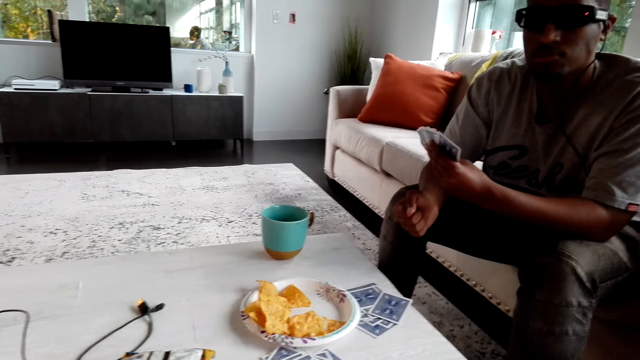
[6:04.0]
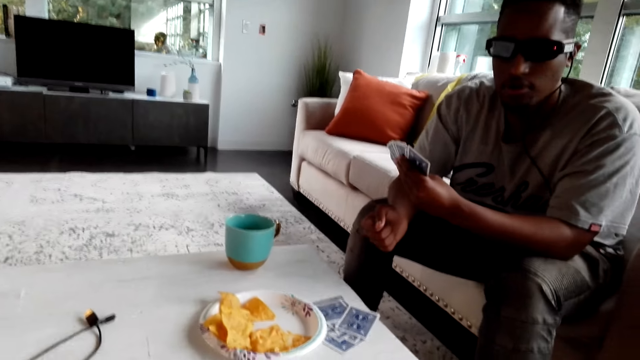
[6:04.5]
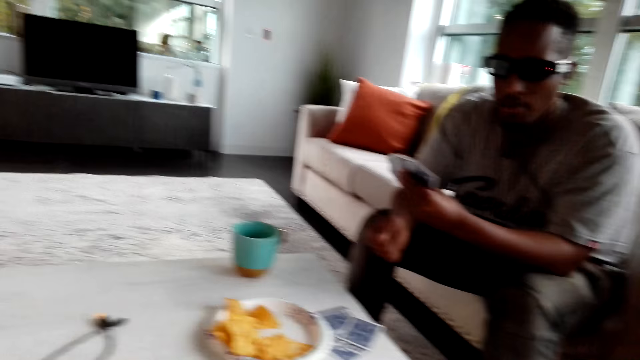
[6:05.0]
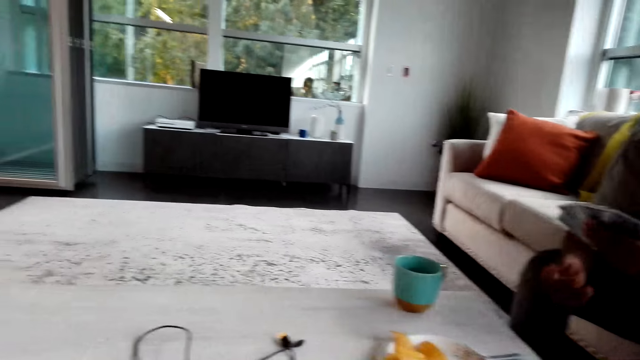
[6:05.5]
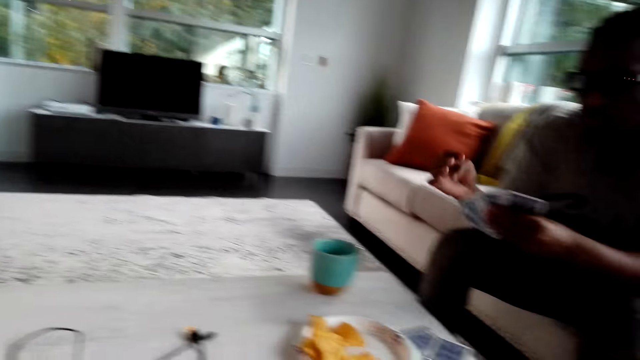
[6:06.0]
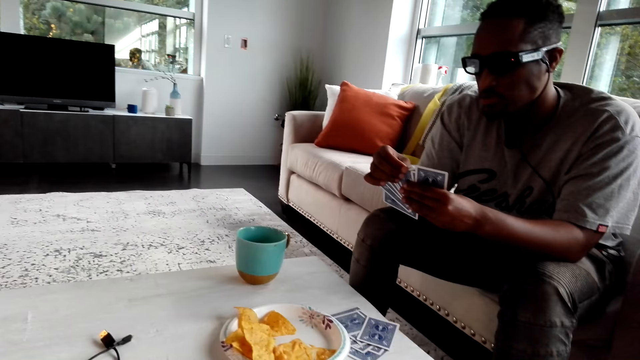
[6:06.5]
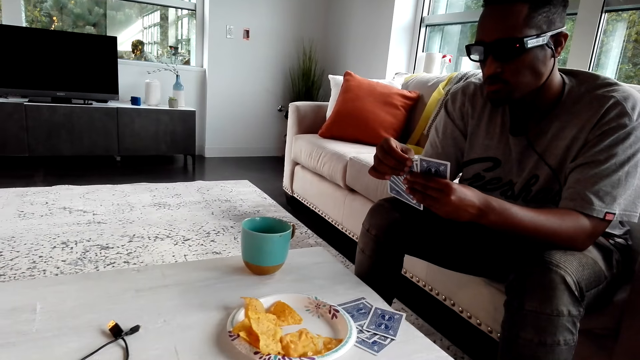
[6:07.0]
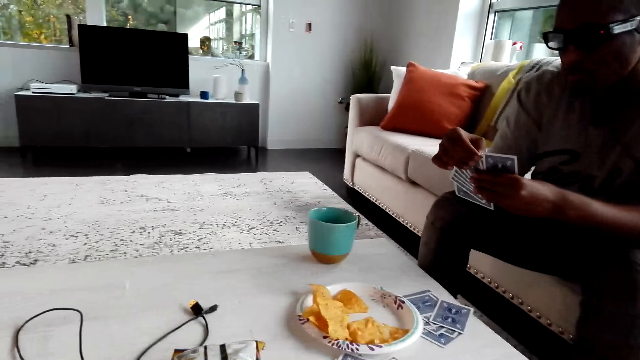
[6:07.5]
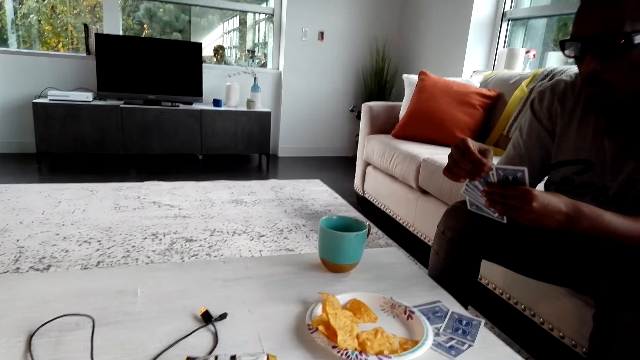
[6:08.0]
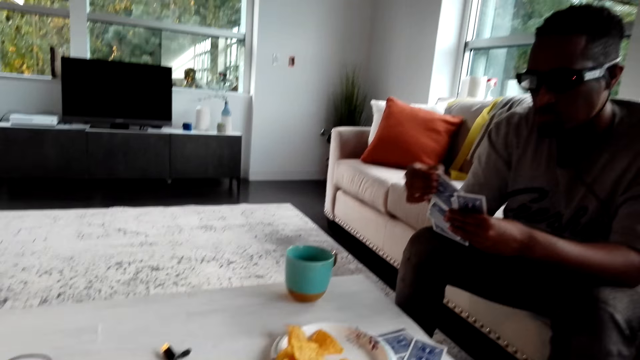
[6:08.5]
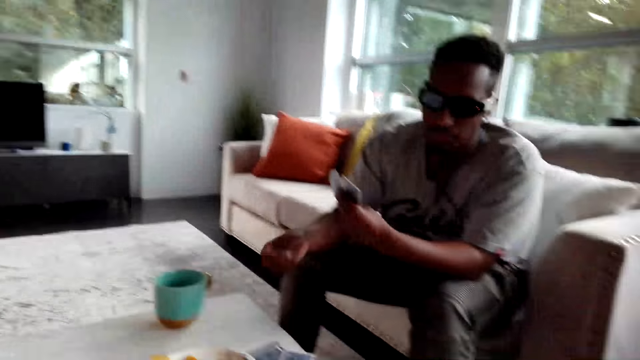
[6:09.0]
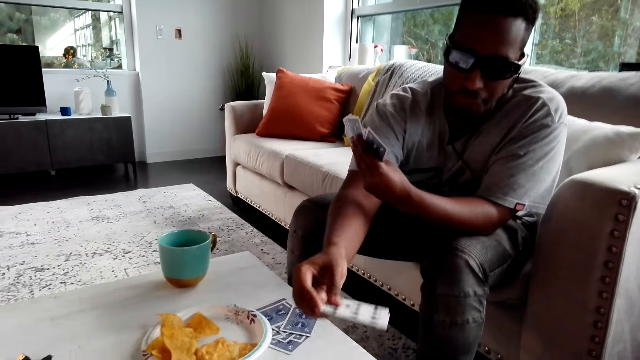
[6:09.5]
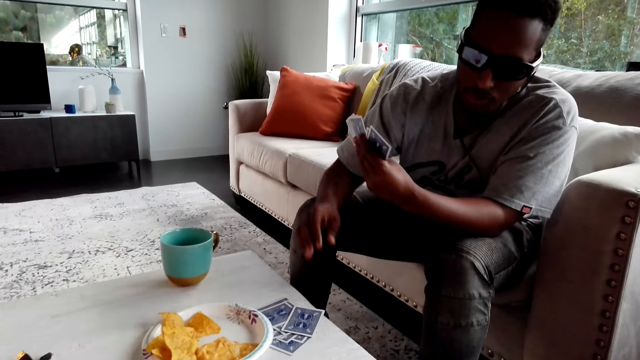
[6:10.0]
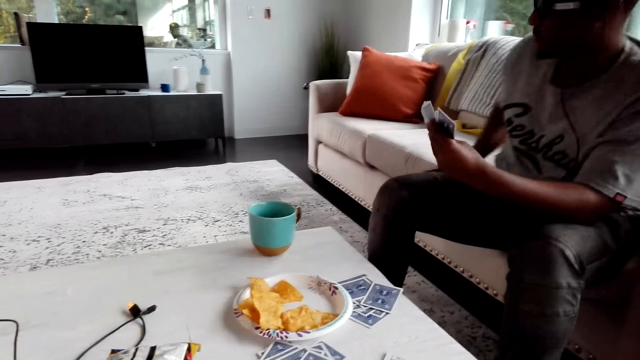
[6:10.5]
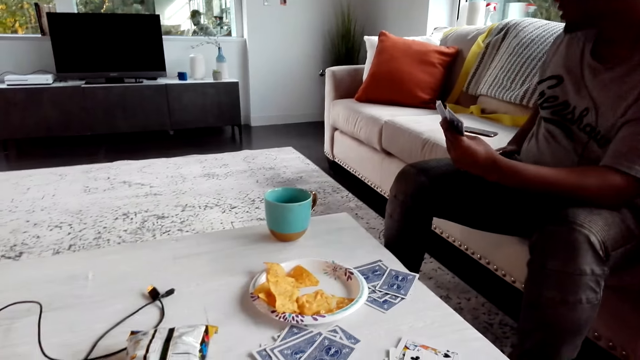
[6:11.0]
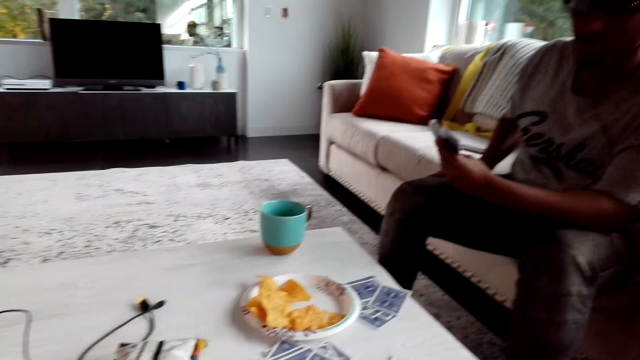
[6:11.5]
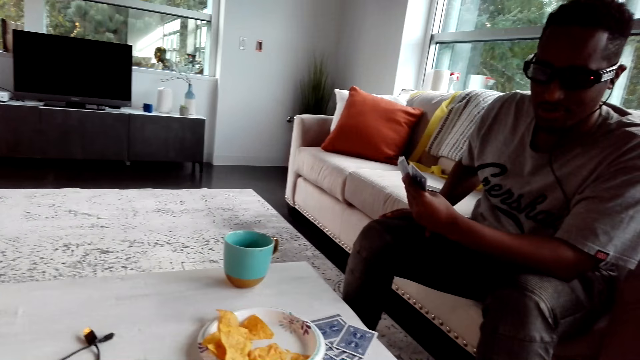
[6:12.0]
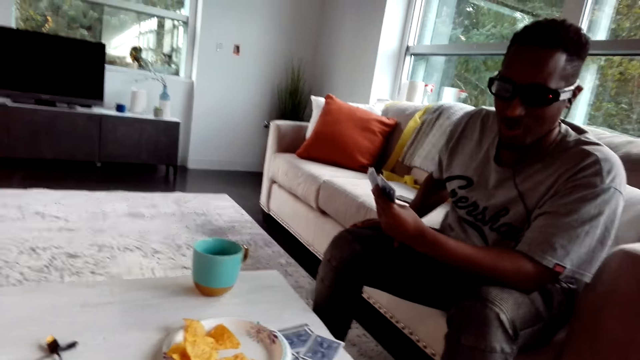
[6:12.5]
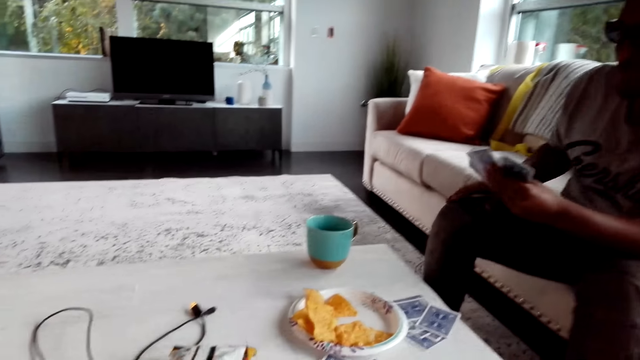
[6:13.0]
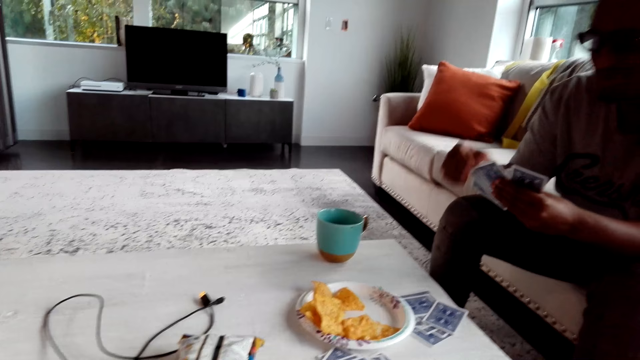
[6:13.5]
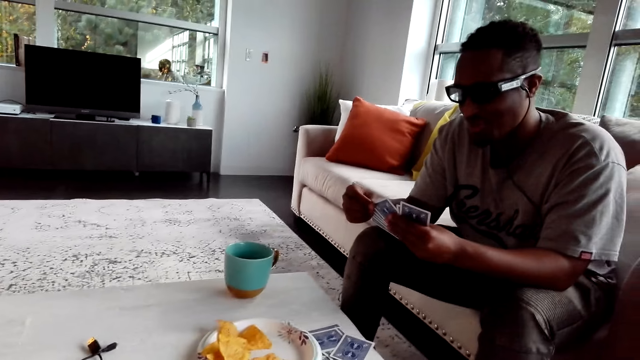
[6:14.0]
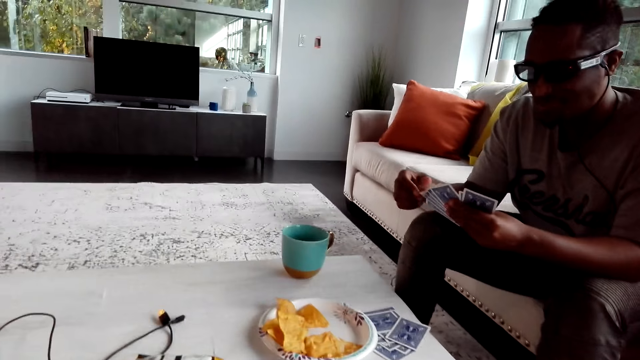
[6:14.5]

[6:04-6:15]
A man selects the cards and plays with the cards. The man puts the card down, moves his hands and touches his thighs.

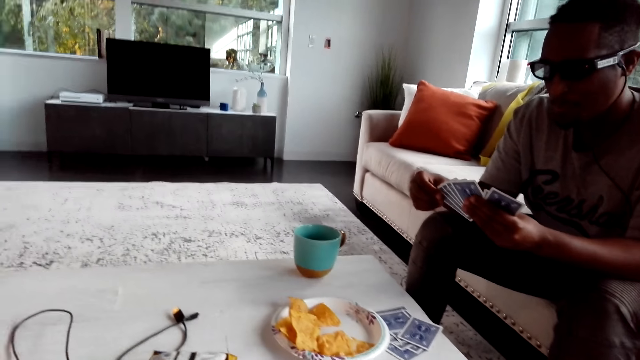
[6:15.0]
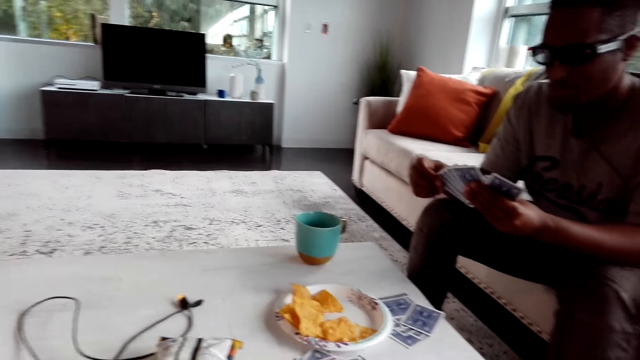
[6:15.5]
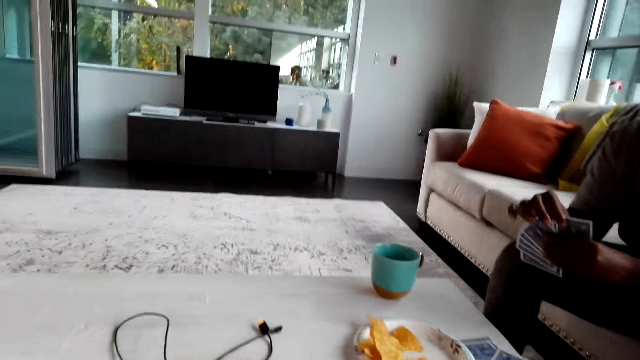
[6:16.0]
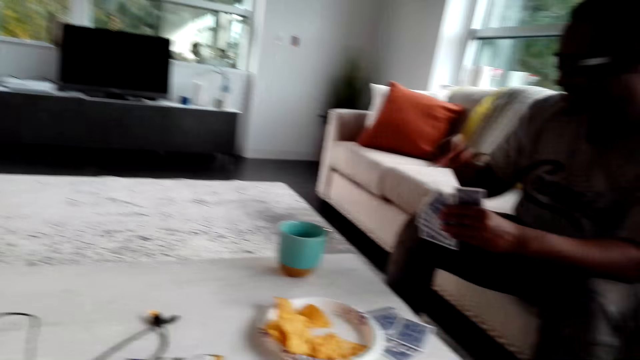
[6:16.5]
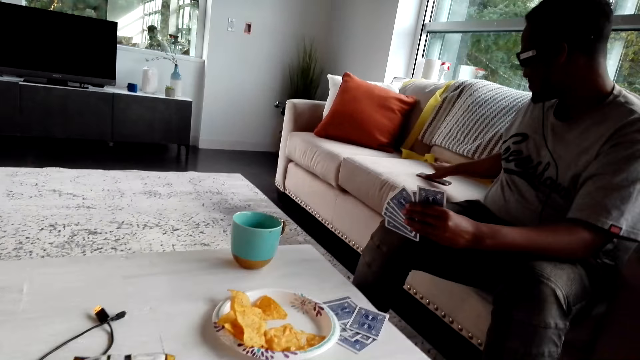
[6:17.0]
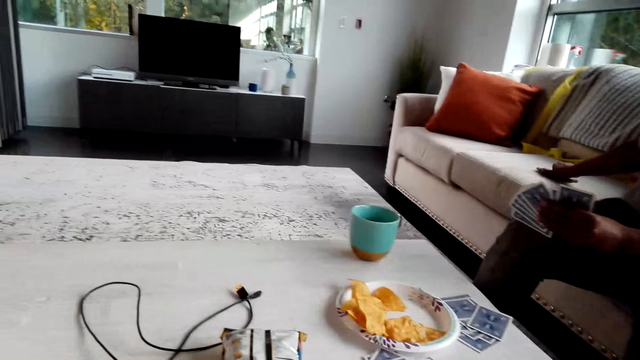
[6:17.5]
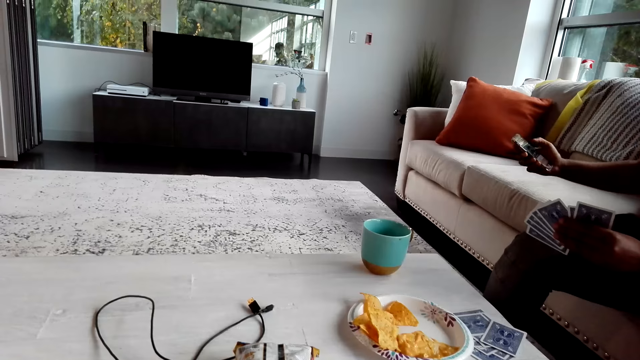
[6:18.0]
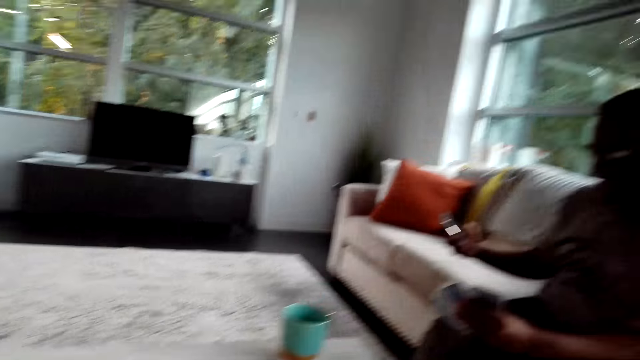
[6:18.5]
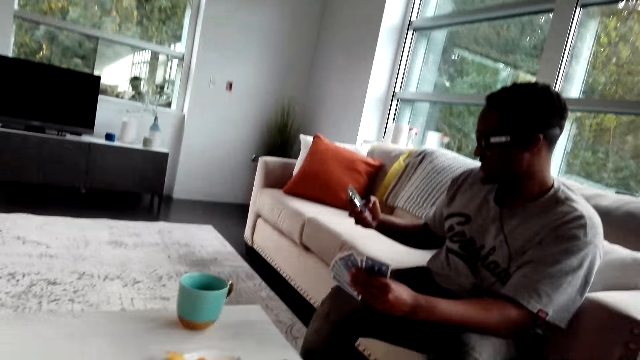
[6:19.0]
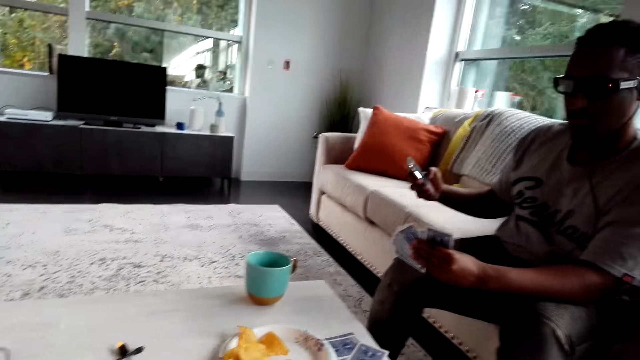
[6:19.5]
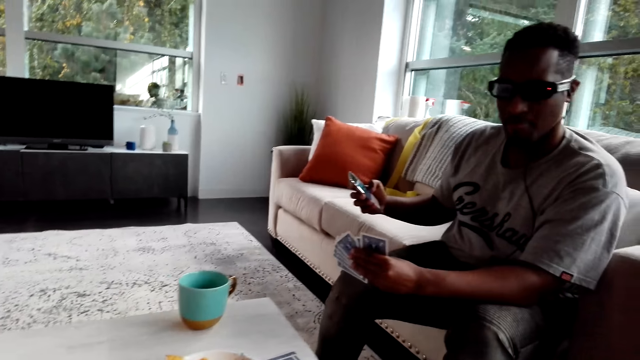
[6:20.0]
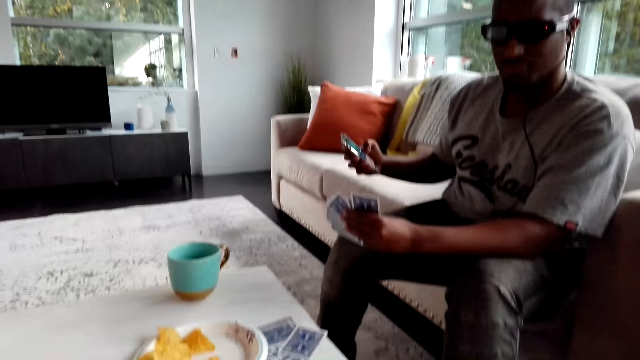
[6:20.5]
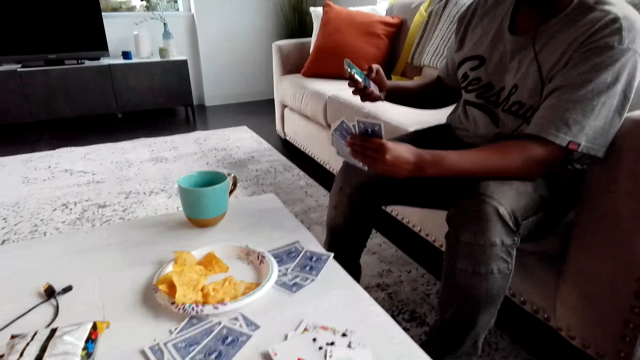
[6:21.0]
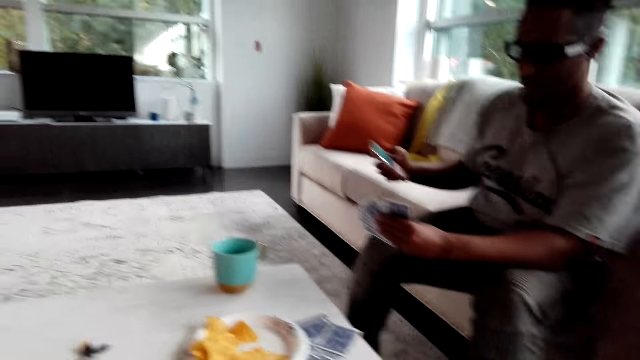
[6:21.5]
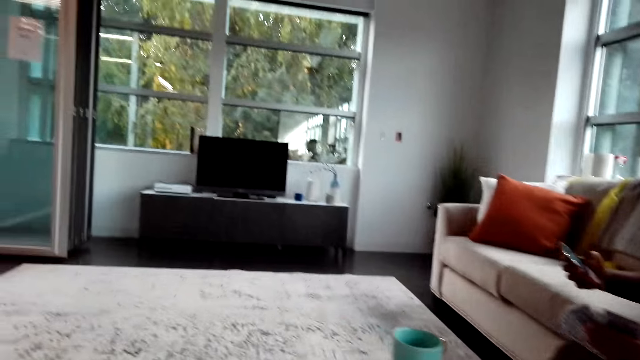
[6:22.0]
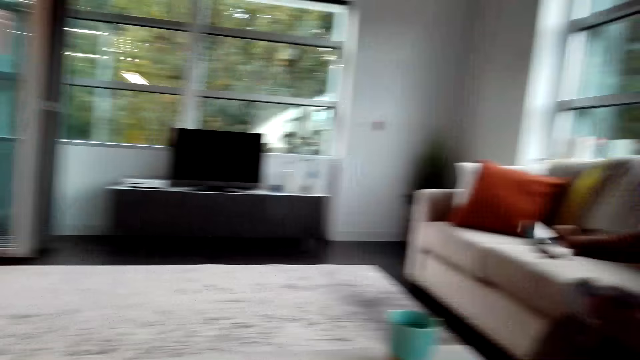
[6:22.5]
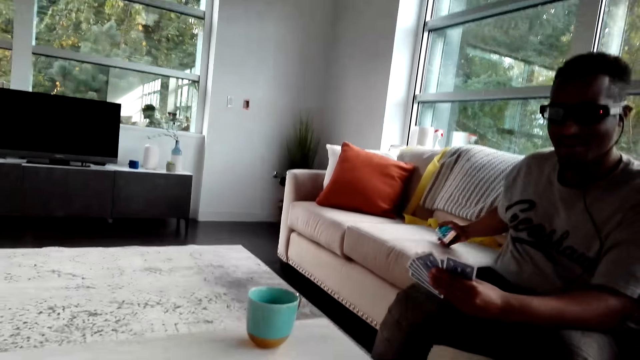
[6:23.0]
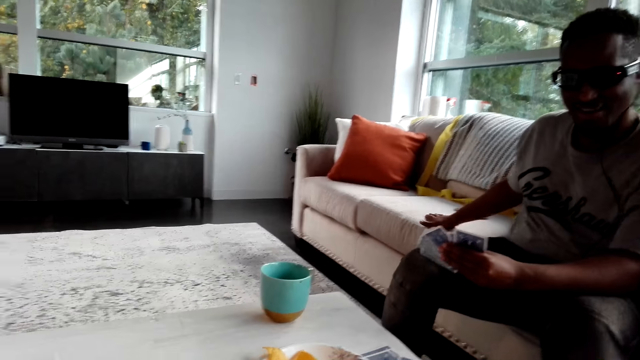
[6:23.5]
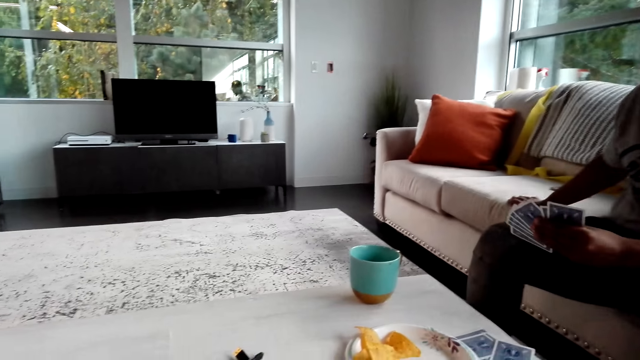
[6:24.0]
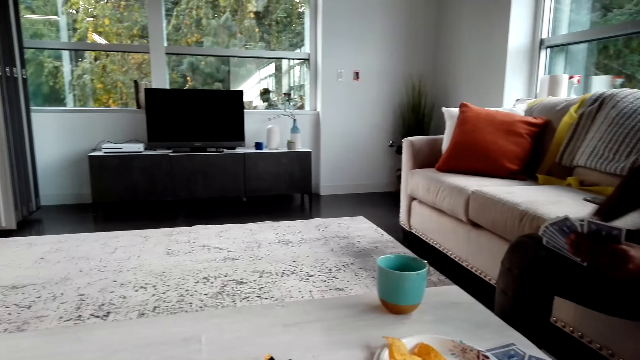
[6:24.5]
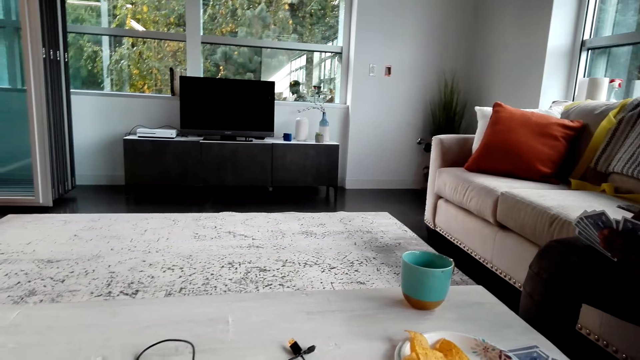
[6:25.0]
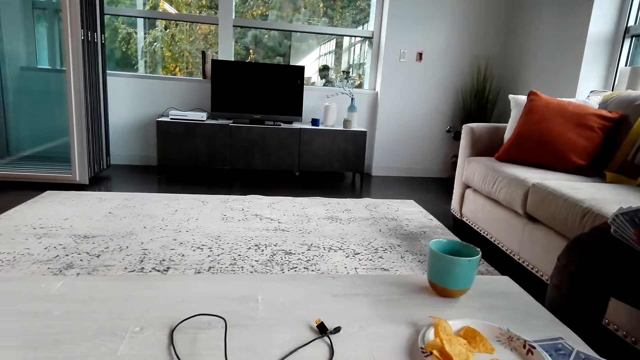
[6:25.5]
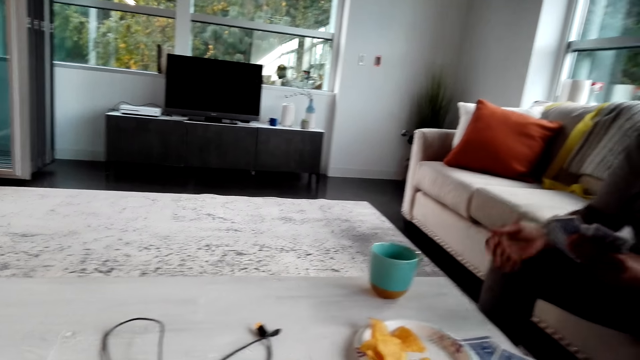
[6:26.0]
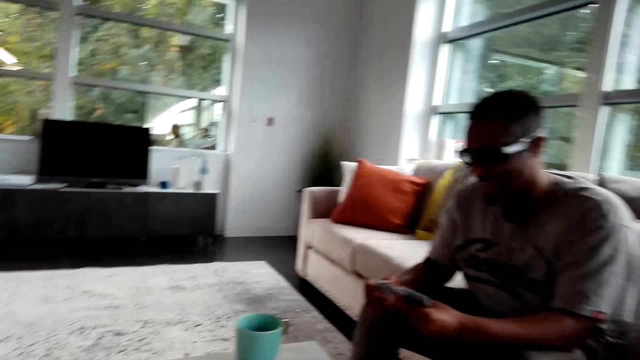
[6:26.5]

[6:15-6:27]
A man selects the cards. The man dials his phone. The man picks up the phone from the chair. The man puts the phone down and holds the cards.
